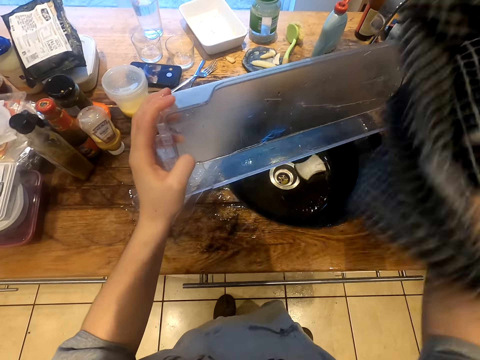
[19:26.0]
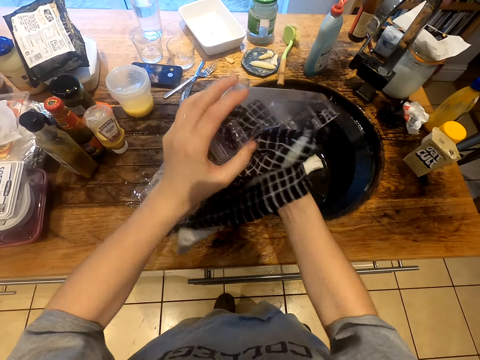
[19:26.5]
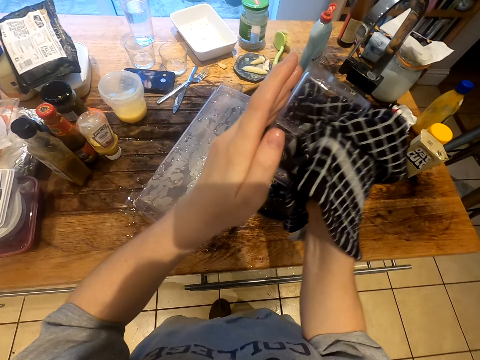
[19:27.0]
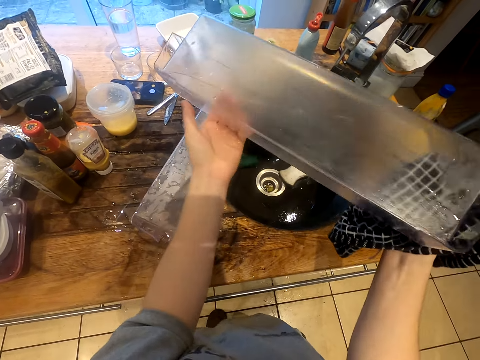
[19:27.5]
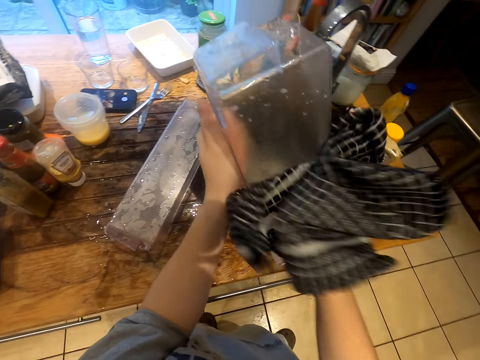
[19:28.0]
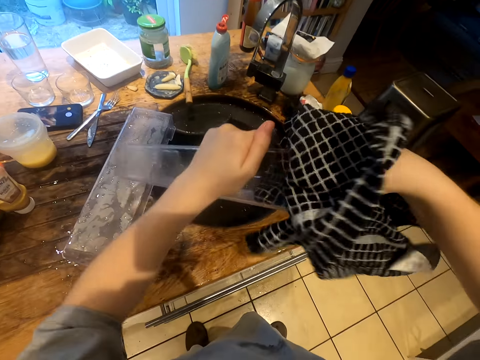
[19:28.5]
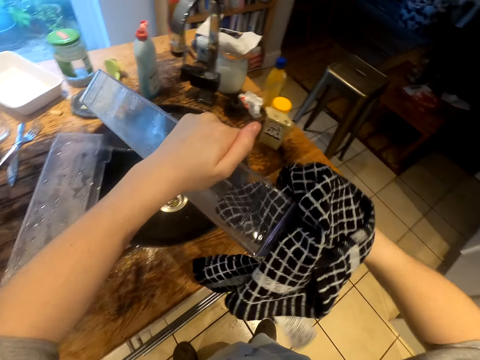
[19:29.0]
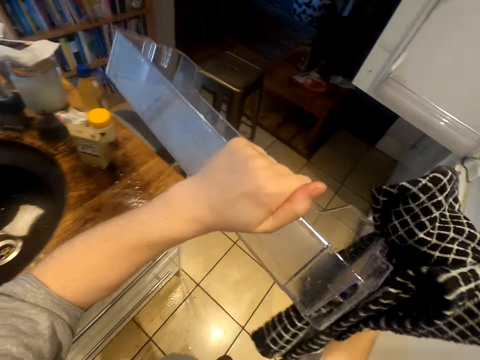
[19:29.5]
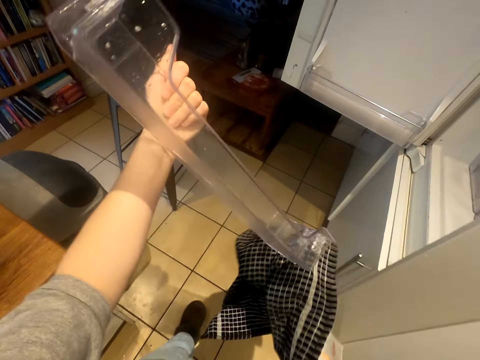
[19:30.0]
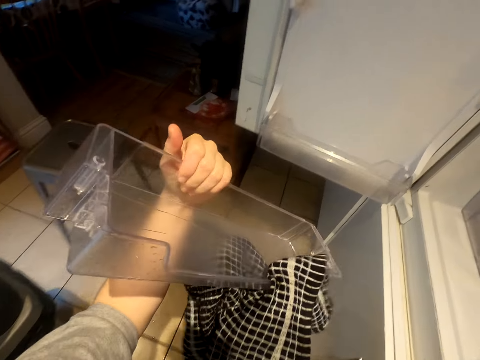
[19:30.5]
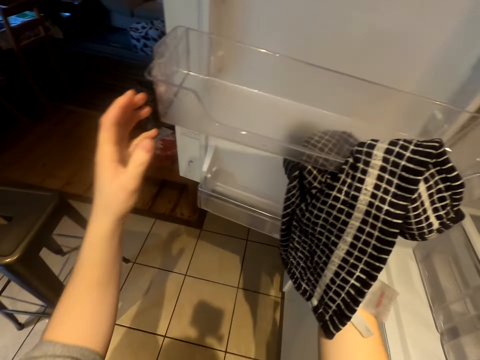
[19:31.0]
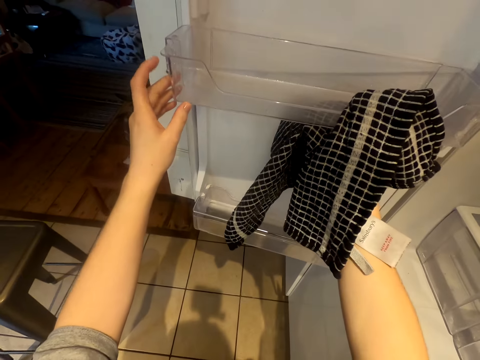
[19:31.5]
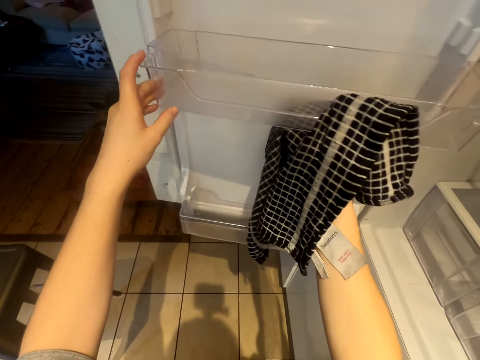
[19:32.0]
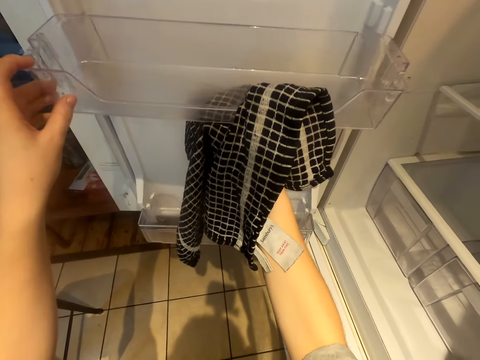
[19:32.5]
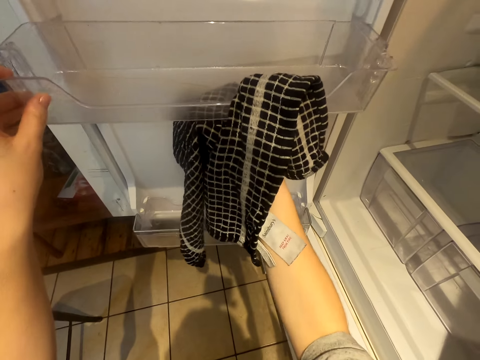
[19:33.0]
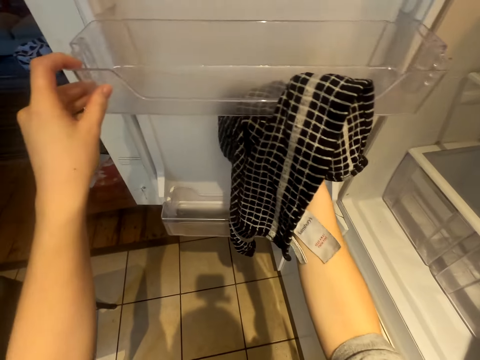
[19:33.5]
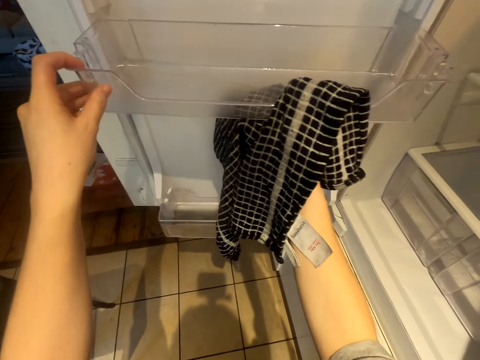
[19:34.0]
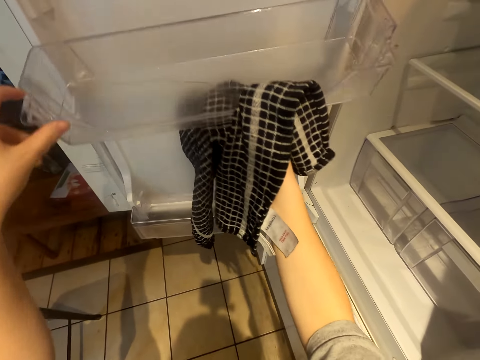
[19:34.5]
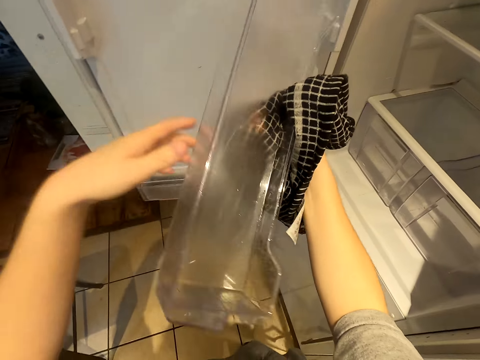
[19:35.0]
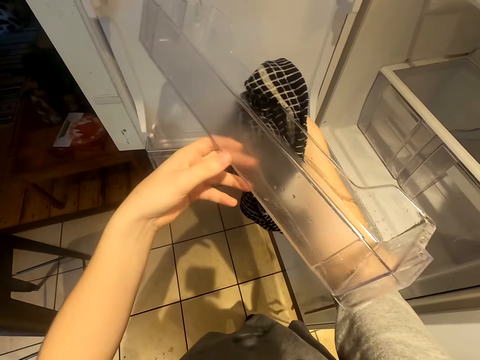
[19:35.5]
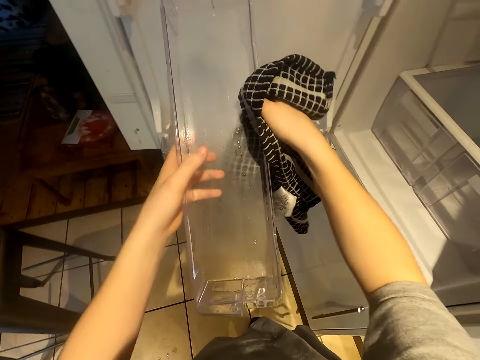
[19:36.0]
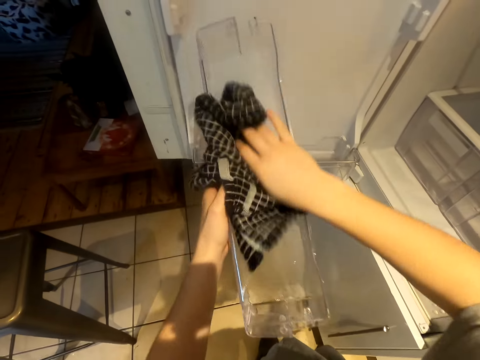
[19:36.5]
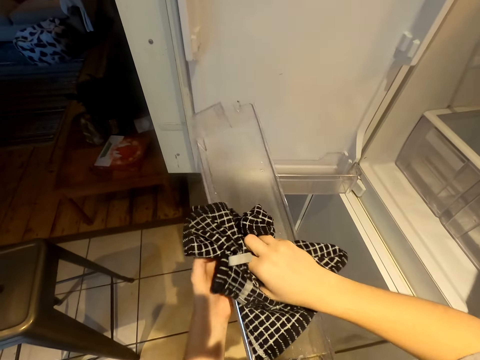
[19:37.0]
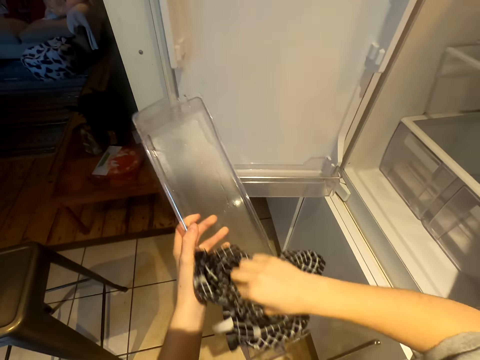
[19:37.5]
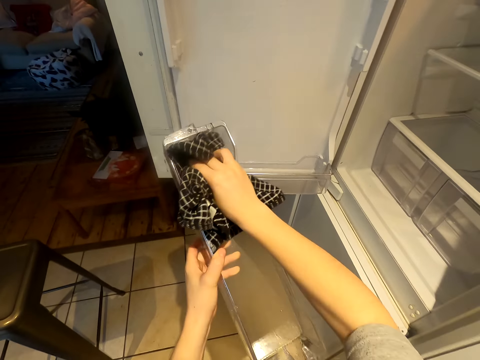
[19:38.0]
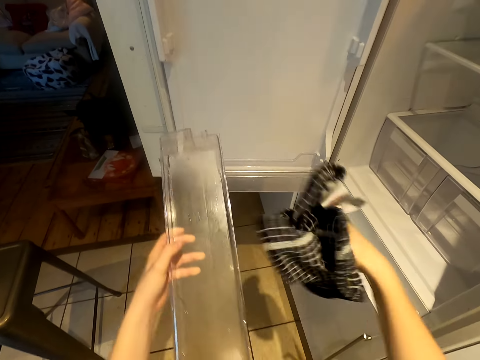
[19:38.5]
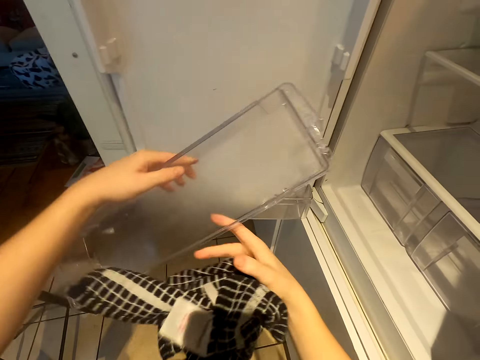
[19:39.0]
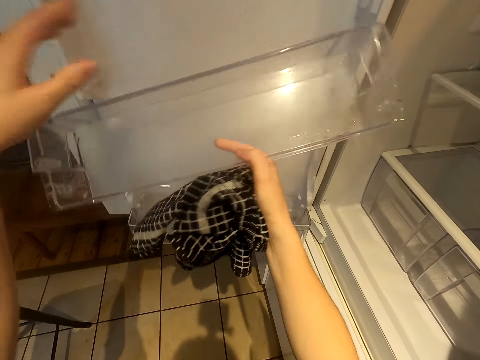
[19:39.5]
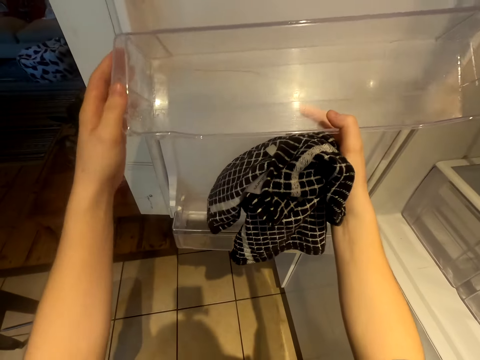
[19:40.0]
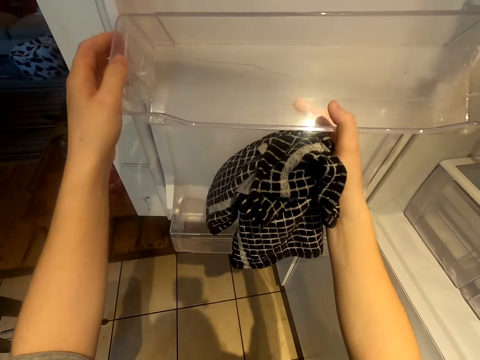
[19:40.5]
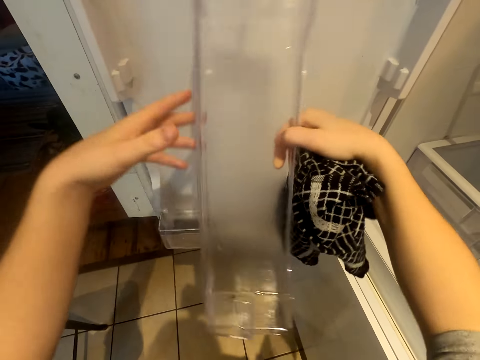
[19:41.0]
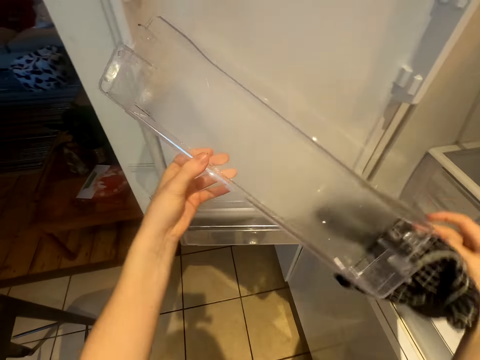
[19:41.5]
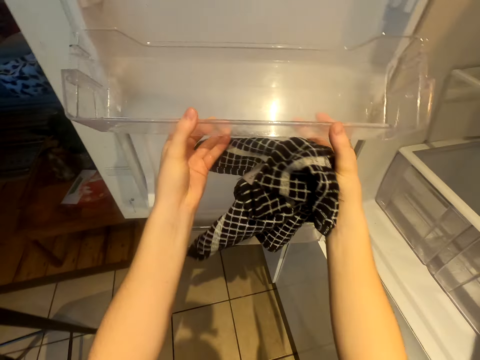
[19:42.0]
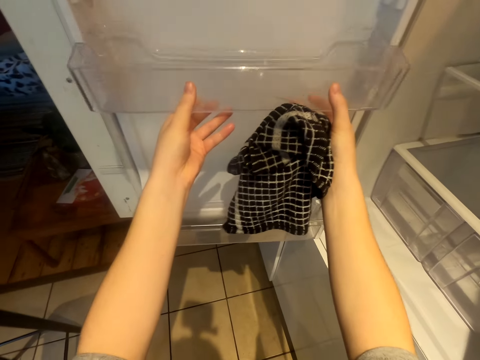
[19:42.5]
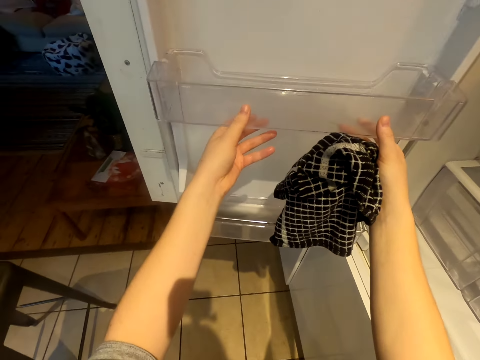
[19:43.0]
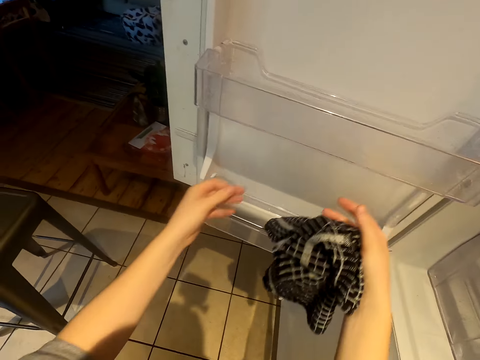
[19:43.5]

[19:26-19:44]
The camera wearer fixes the guard rail on the fridge door. They wipe the guard rail with the kitchen towel. They fix the guard rail on the fridge.

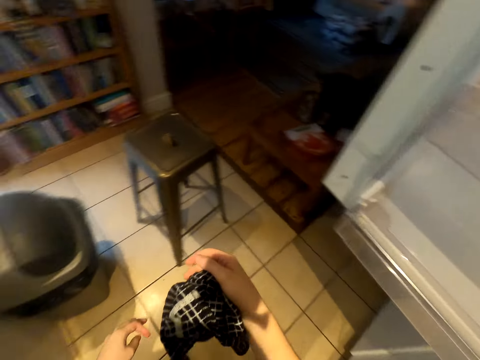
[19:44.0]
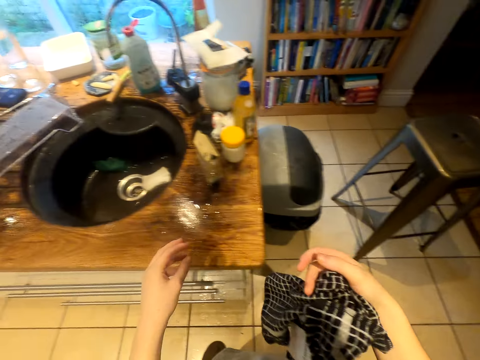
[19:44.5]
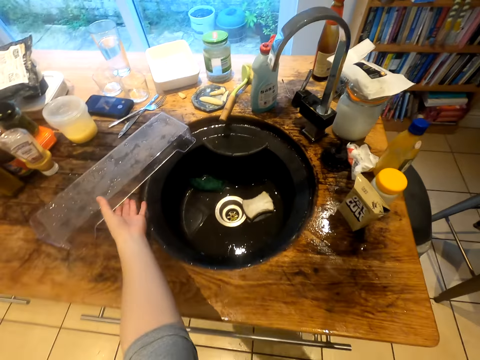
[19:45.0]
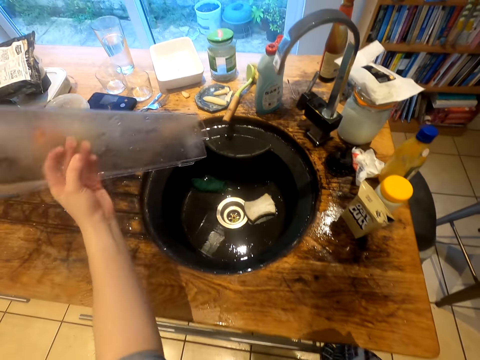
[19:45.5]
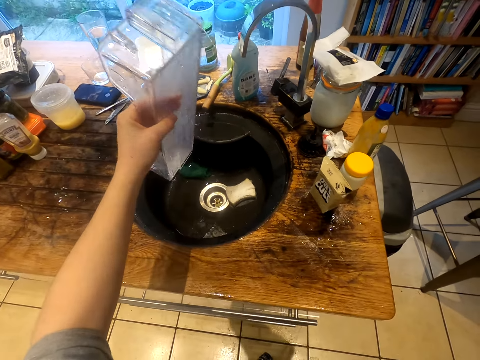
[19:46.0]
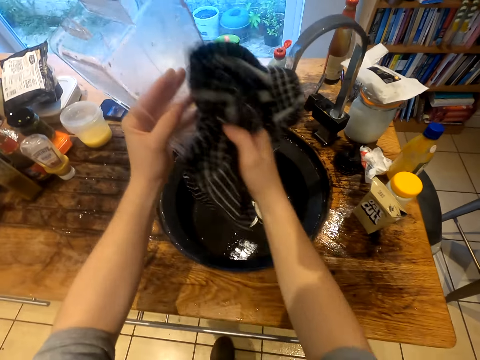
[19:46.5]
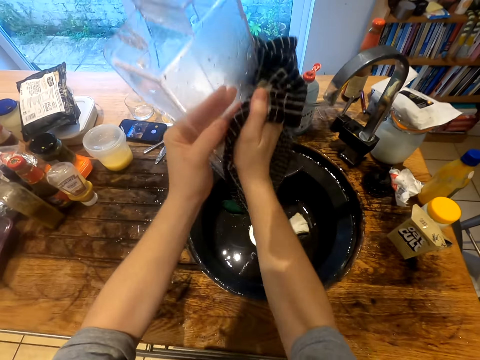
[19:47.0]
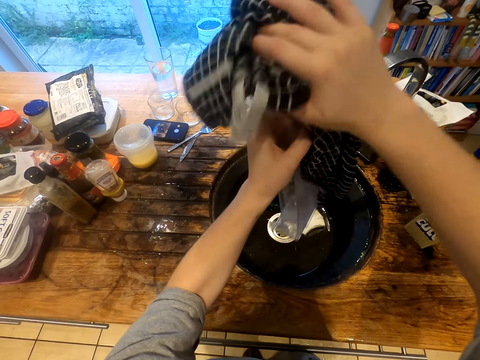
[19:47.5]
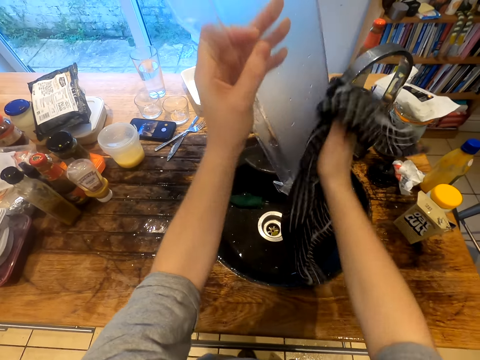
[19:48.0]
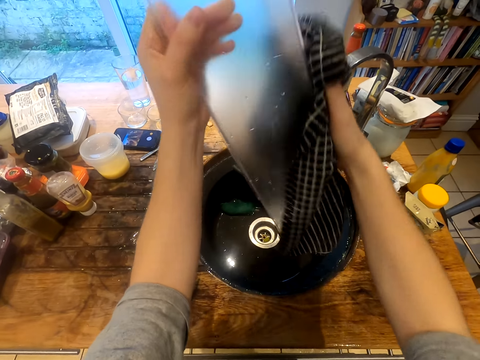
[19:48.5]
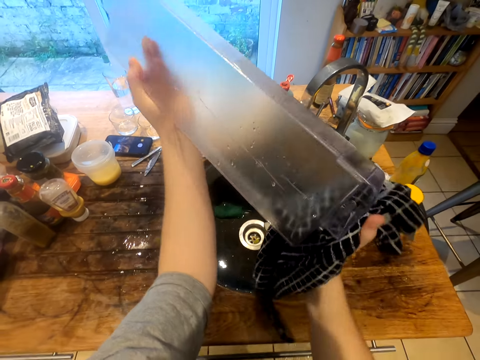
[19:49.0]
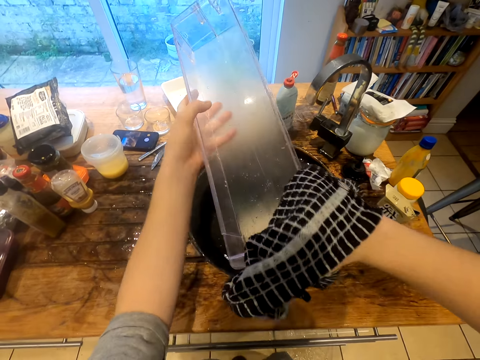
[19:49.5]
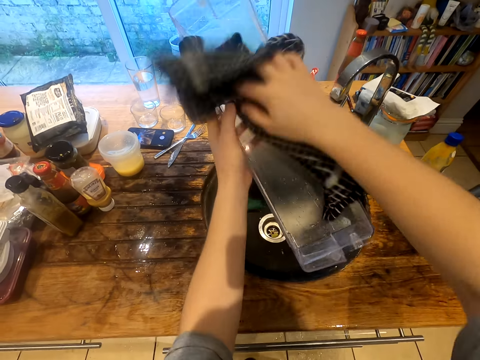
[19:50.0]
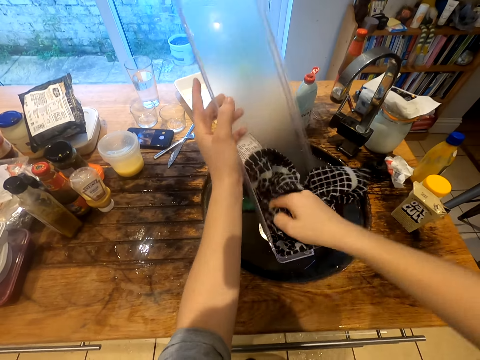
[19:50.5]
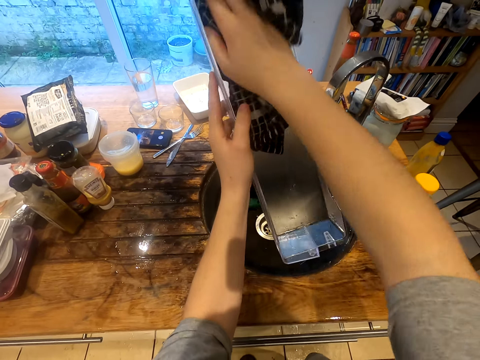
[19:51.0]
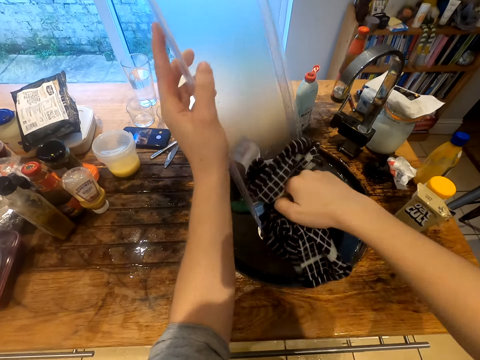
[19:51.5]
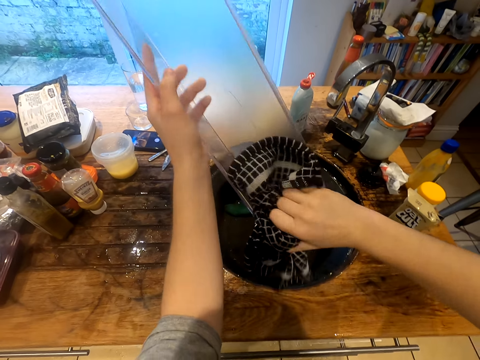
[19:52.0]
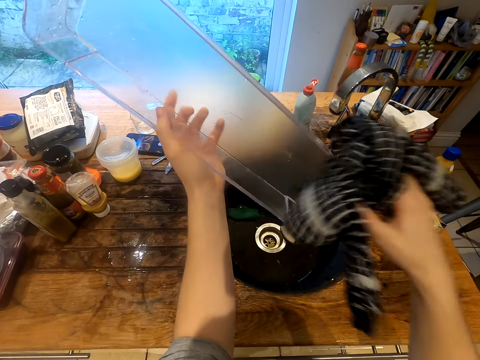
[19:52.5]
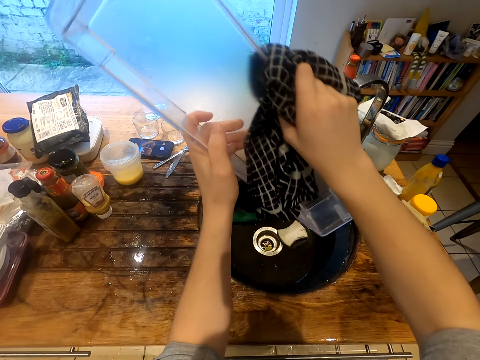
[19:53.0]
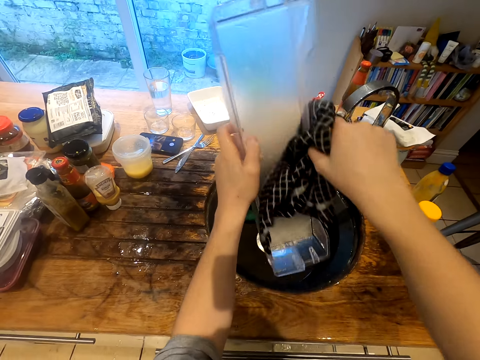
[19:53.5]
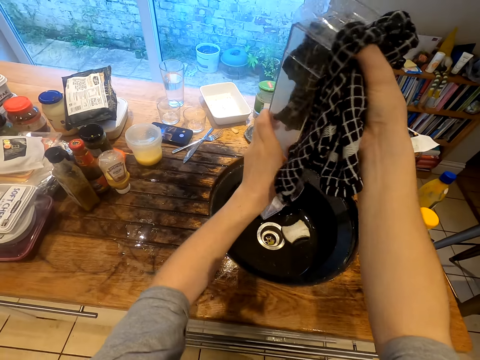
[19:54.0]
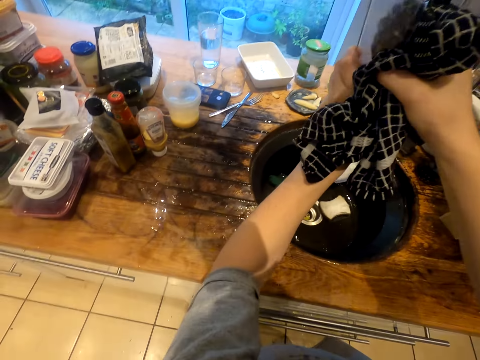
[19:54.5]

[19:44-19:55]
The camera wearer picks up the guard rail. They wipe the guard rail with the kitchen towel.
